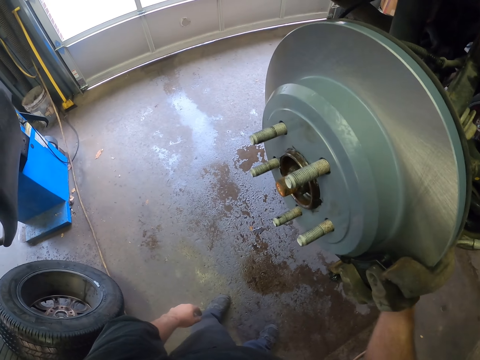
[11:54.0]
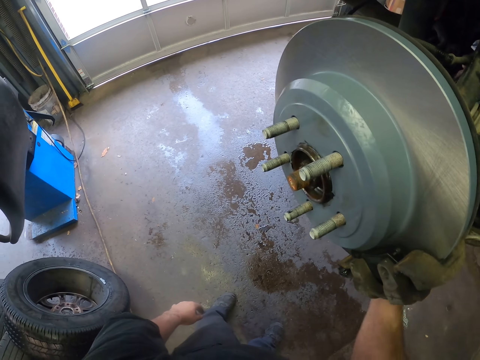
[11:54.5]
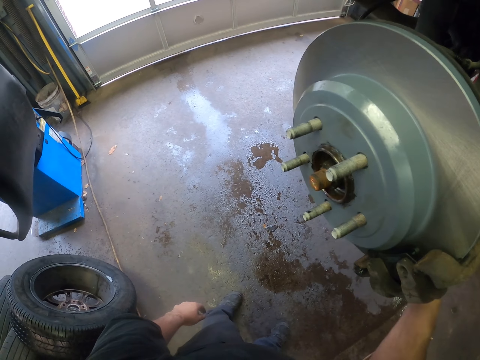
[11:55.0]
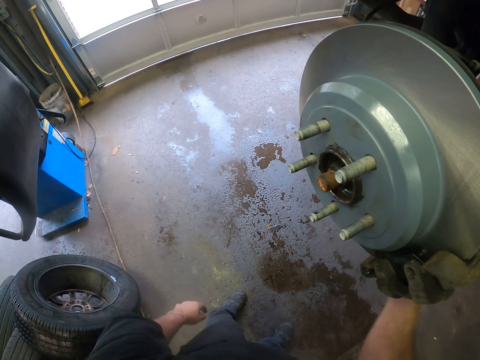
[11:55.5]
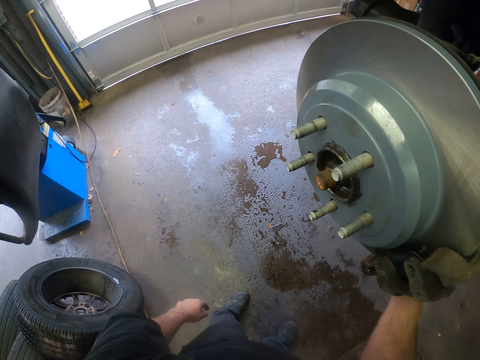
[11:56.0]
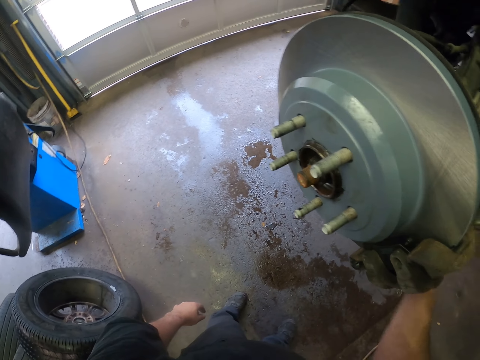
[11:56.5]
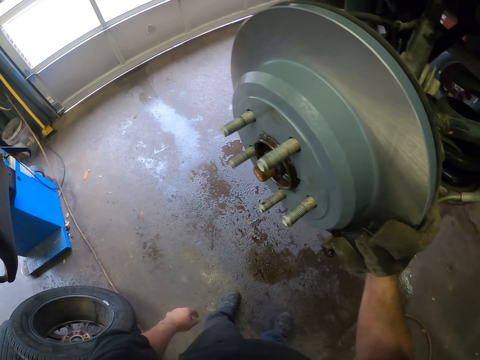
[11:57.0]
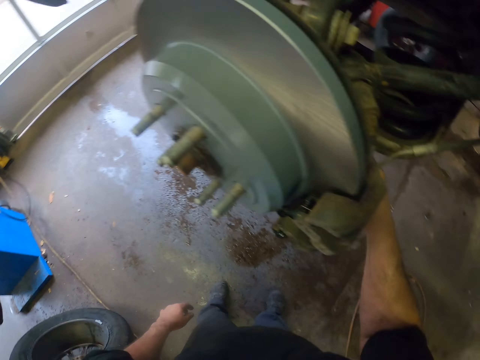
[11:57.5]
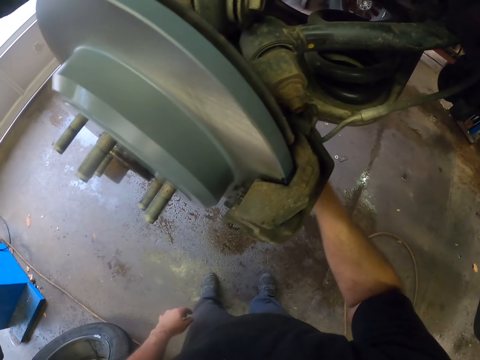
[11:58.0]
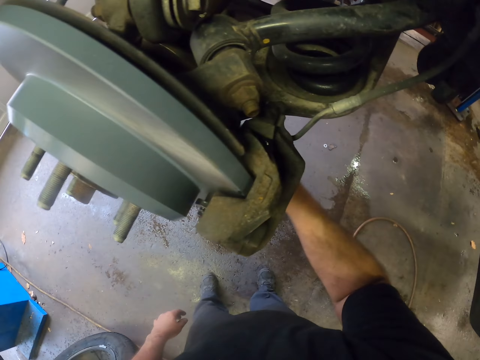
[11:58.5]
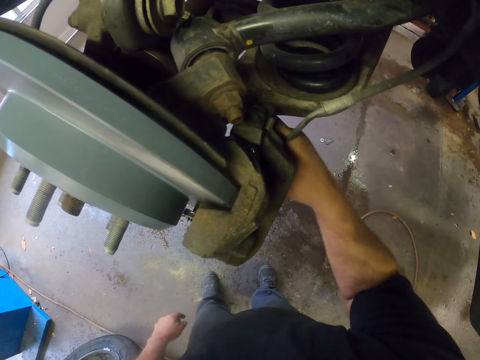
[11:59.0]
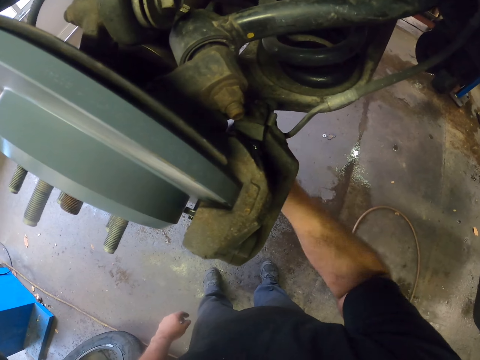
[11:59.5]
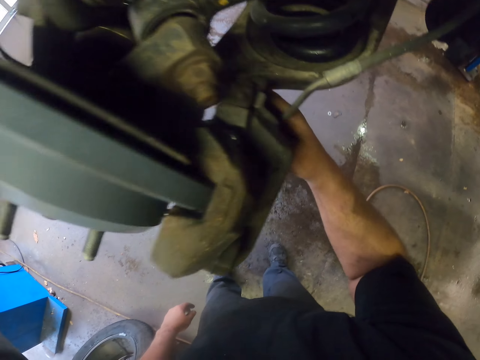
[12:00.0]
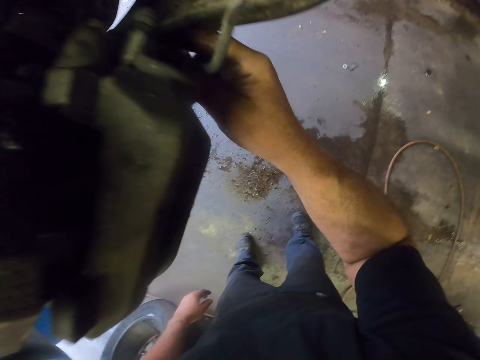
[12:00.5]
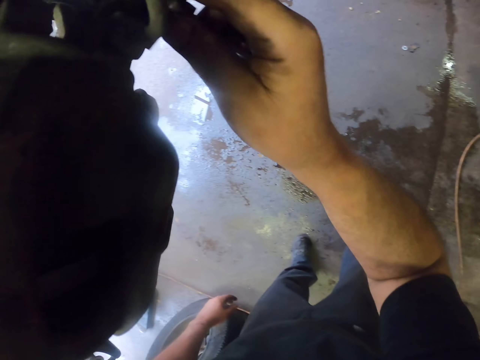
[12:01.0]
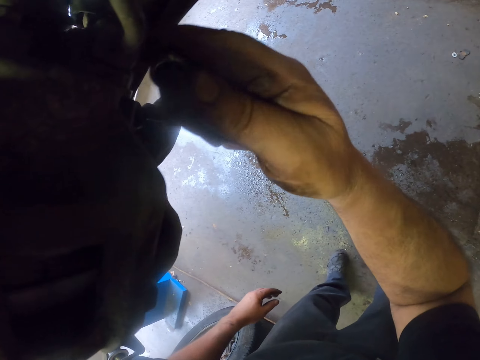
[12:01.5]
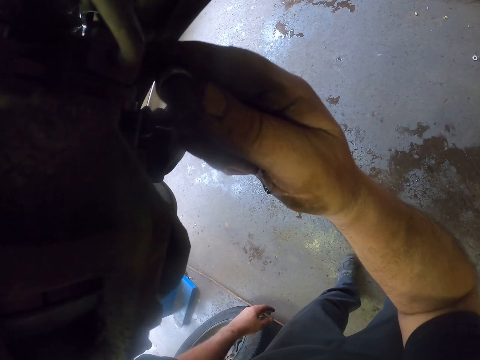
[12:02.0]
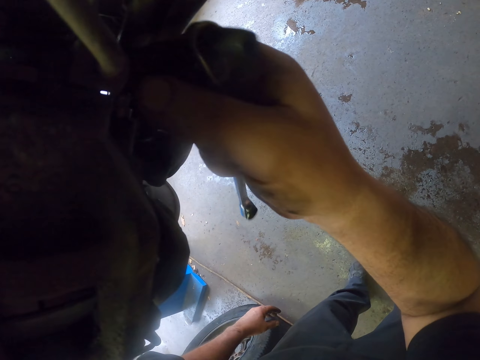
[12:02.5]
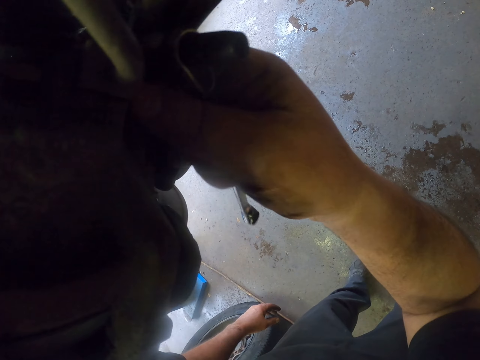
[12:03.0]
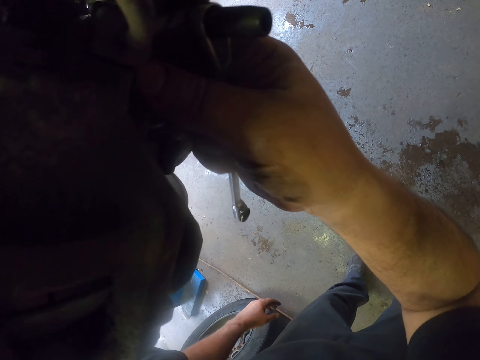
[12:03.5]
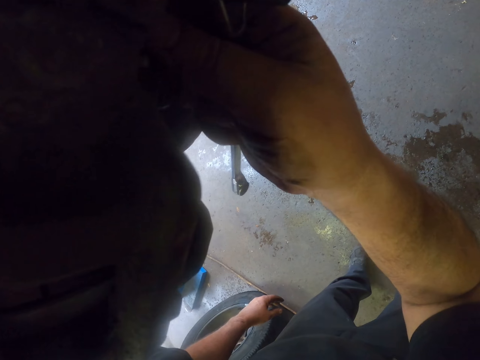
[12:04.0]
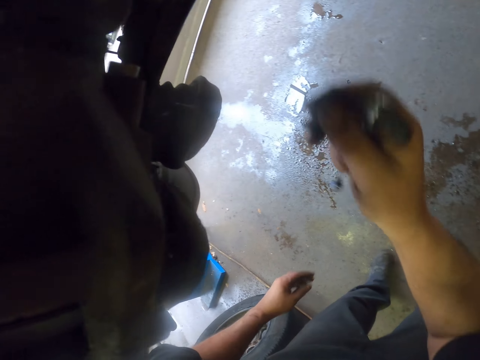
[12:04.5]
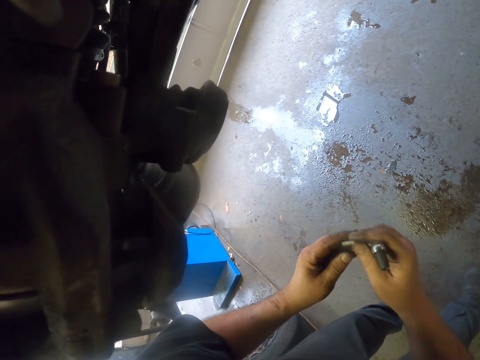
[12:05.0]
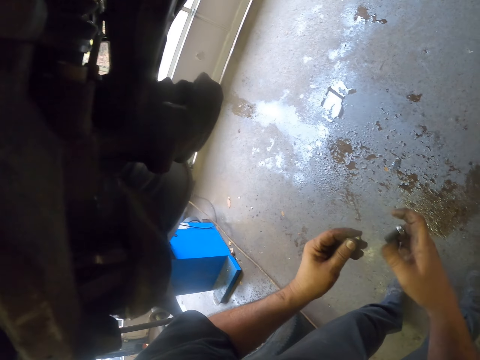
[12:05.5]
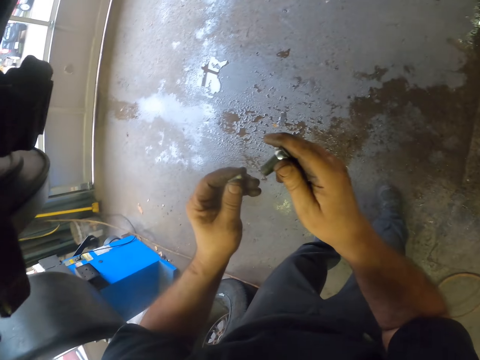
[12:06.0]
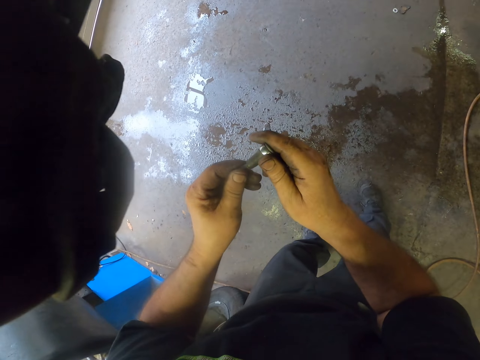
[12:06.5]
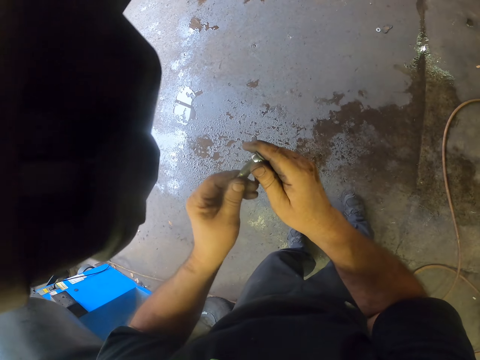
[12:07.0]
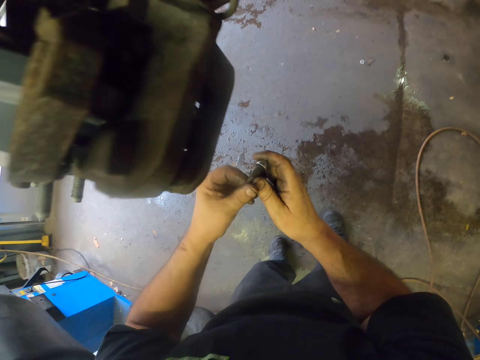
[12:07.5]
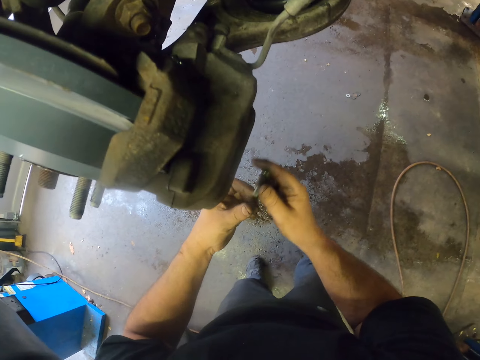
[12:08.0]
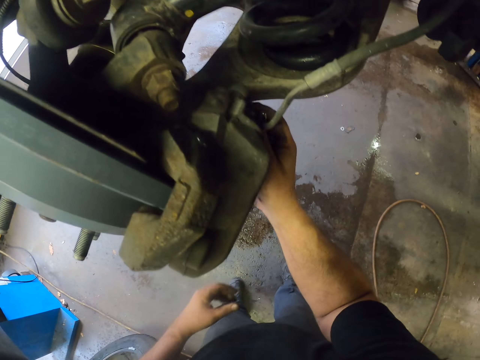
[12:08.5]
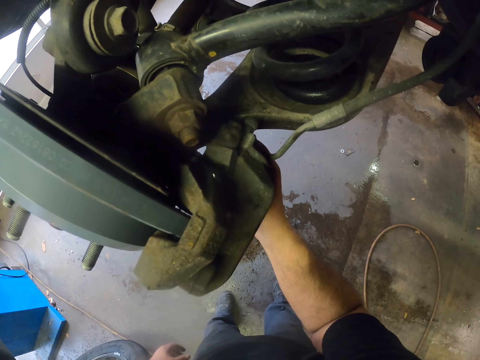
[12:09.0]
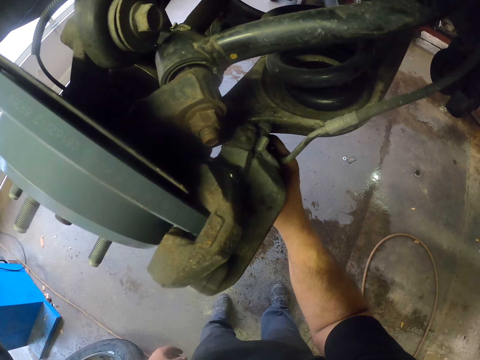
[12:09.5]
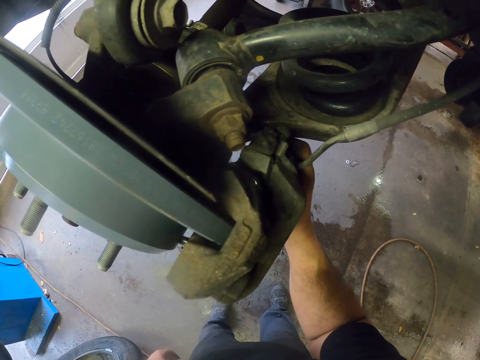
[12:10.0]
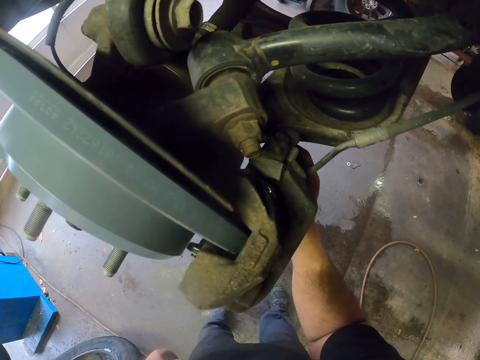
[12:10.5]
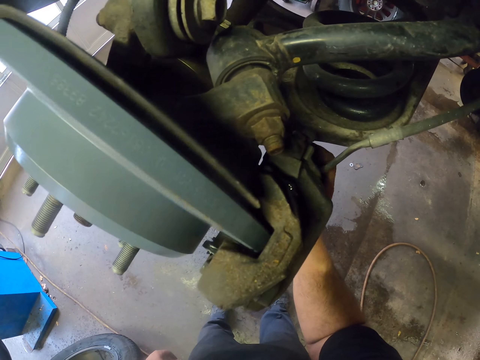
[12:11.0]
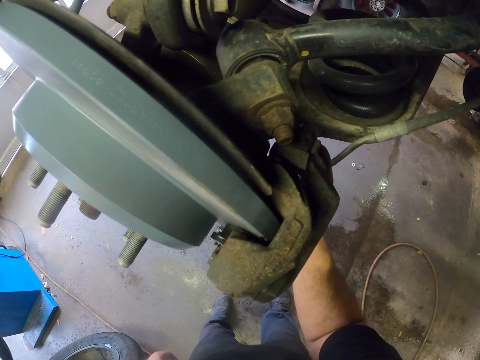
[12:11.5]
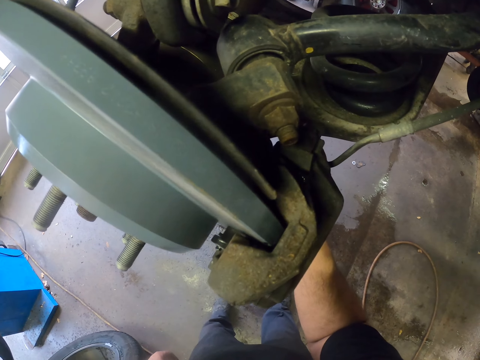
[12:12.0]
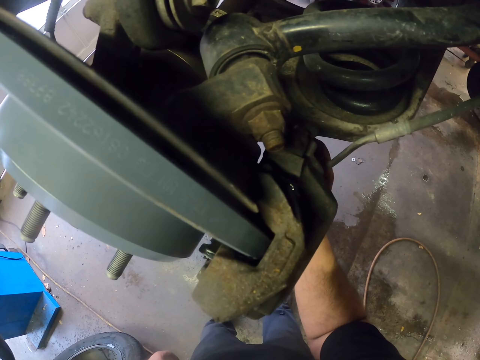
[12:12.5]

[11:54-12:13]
The camera wearer moves the hand on the nut. They drive out the nut with the hand, hold the nut, and fix the nut on the socket nut driver. They put the socket nut driver to the nut on the wheel hub.

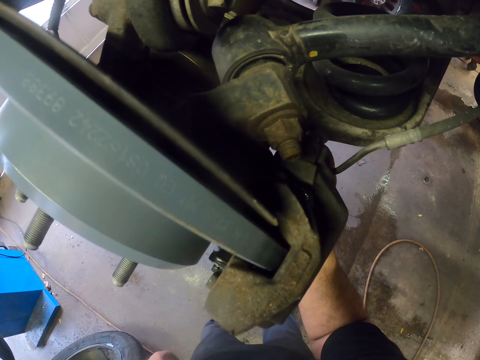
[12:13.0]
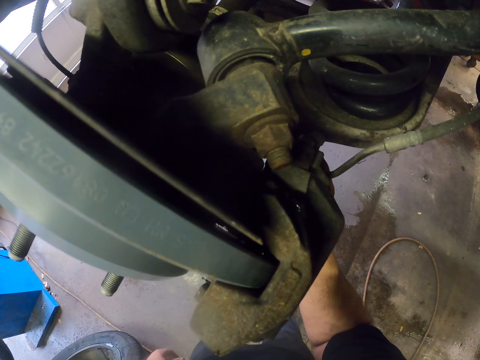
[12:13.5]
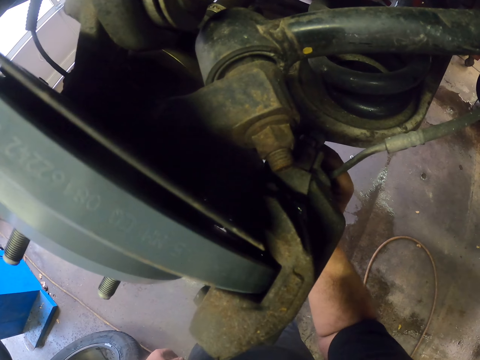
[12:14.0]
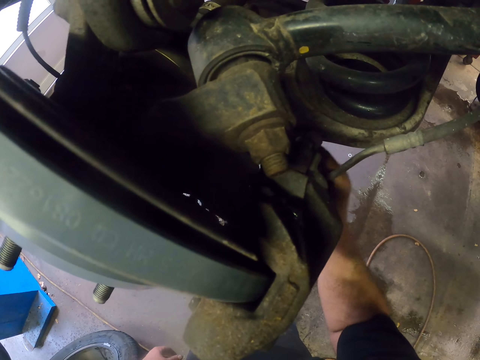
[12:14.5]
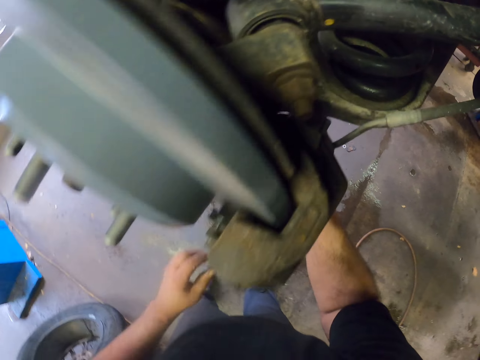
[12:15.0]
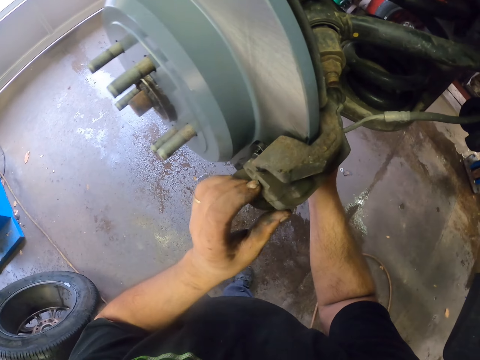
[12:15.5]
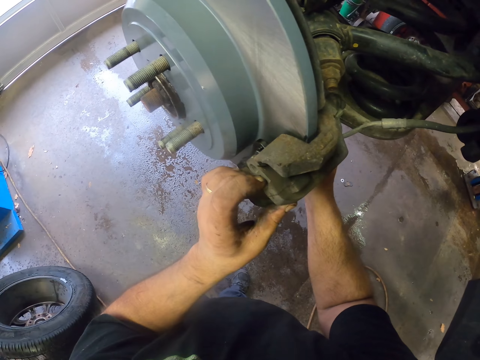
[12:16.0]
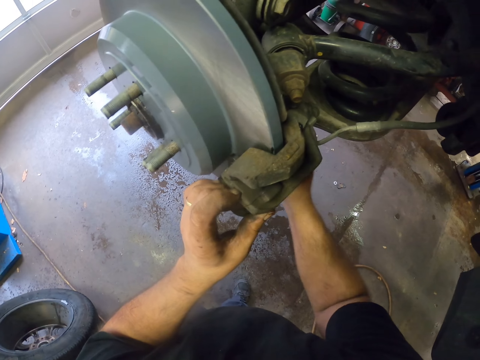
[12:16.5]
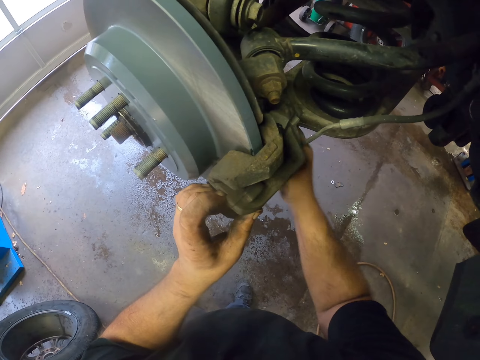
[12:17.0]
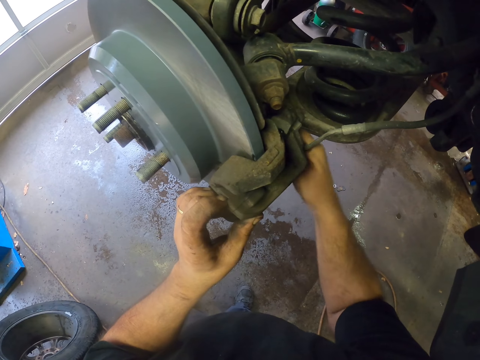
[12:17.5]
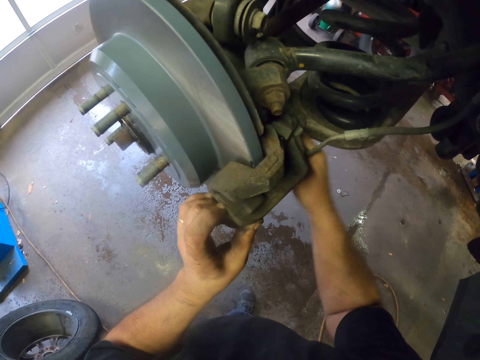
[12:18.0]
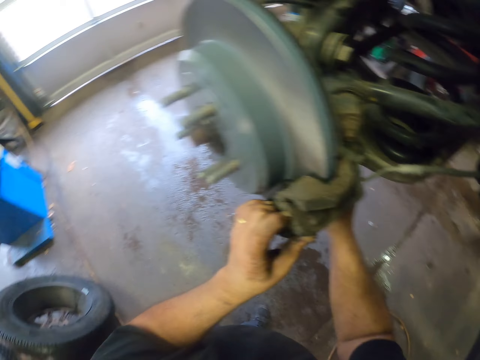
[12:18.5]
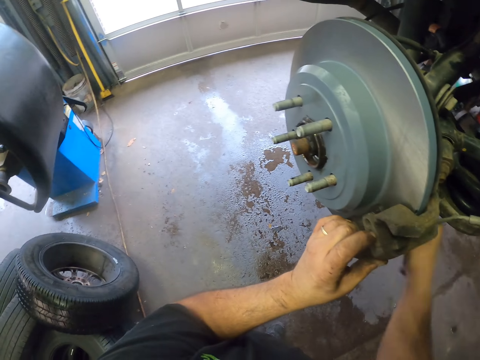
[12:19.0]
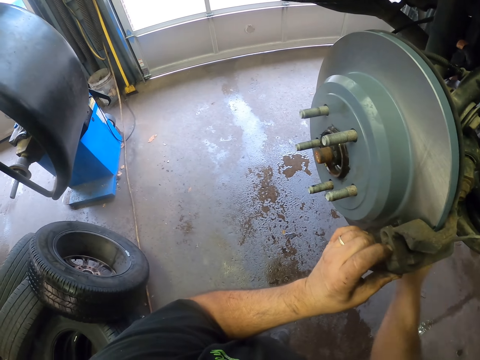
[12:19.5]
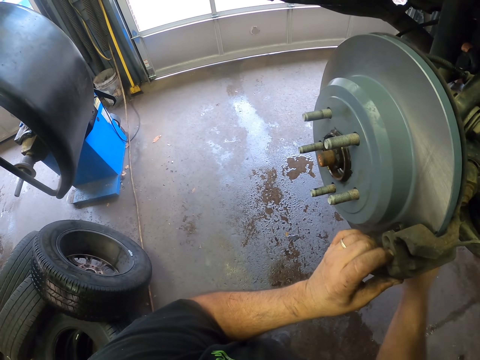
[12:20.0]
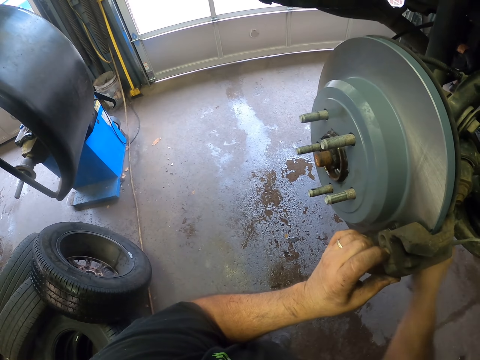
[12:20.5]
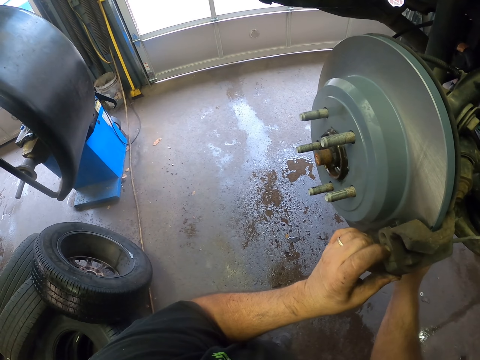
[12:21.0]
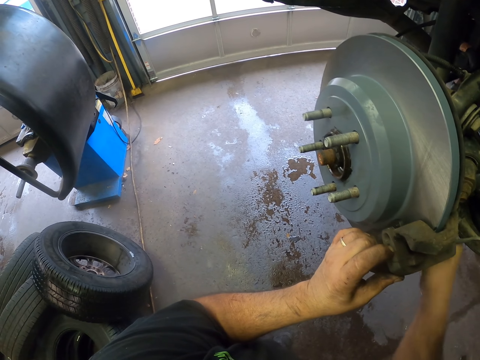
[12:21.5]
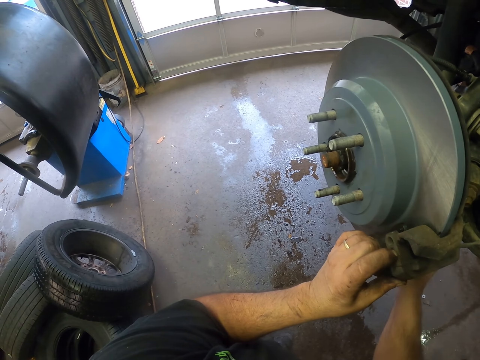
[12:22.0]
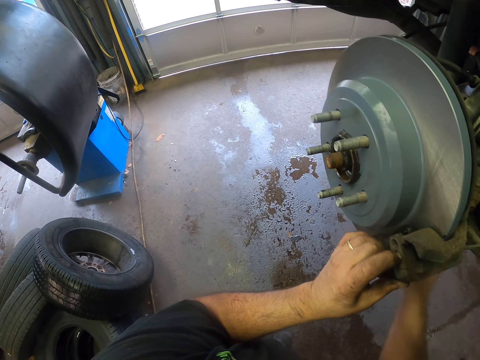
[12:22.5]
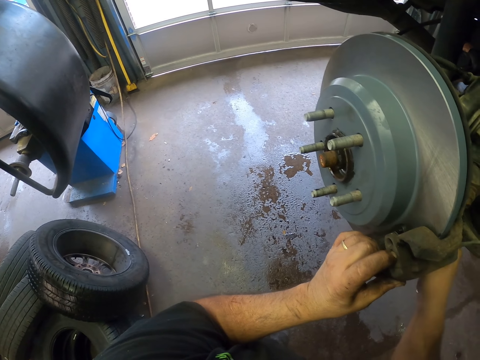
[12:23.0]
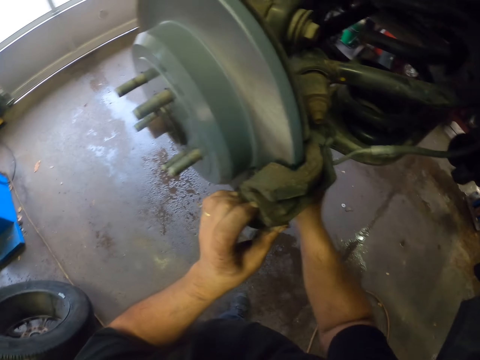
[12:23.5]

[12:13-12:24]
The camera wearer moves the hand to something. They tighten the nut.
